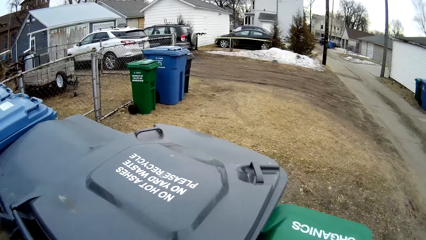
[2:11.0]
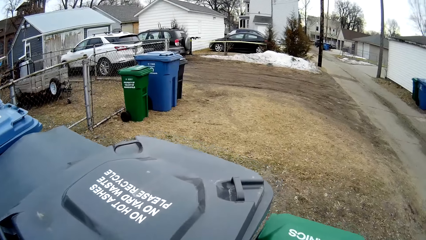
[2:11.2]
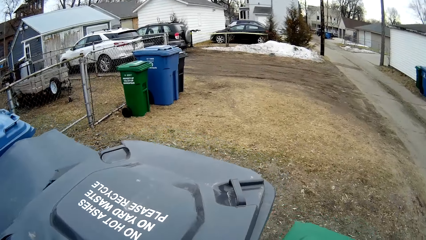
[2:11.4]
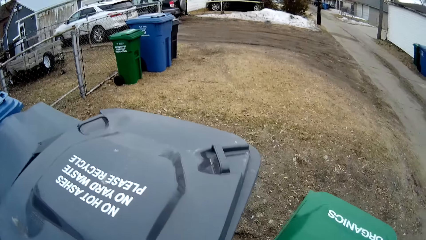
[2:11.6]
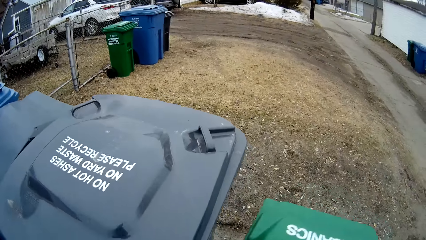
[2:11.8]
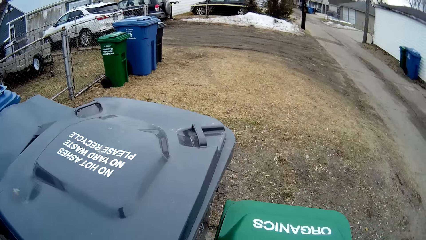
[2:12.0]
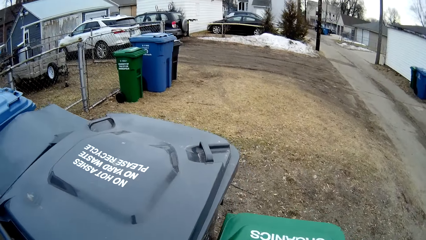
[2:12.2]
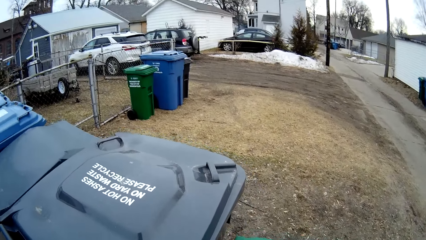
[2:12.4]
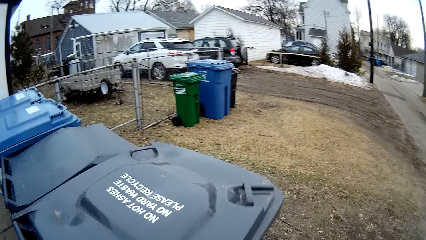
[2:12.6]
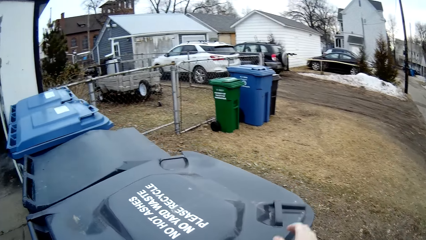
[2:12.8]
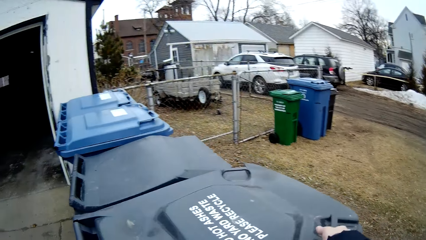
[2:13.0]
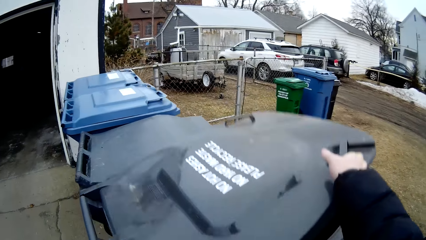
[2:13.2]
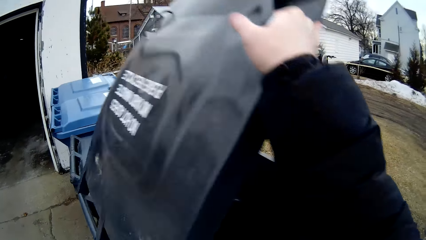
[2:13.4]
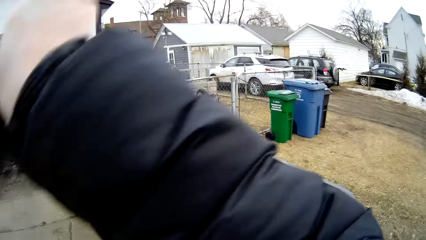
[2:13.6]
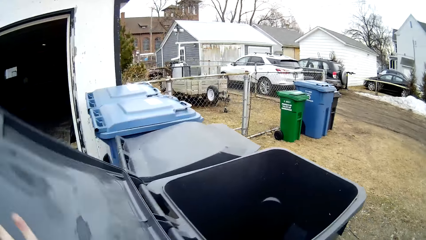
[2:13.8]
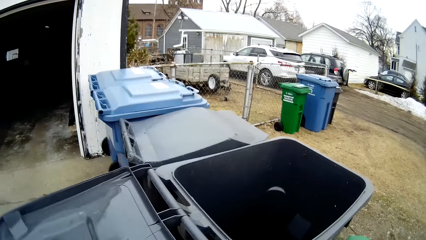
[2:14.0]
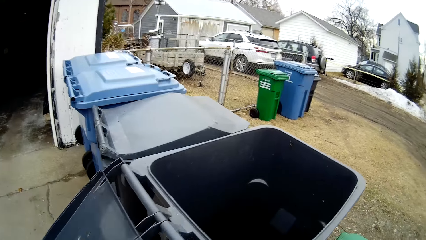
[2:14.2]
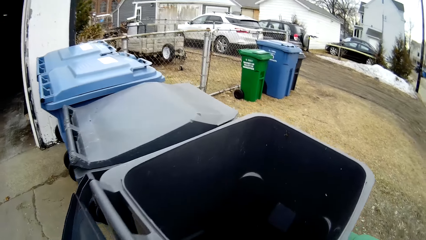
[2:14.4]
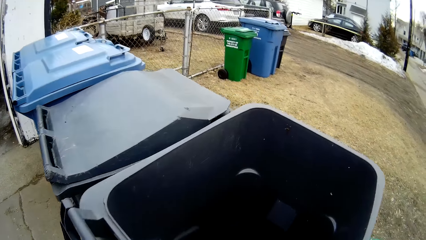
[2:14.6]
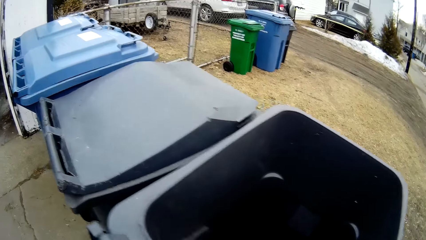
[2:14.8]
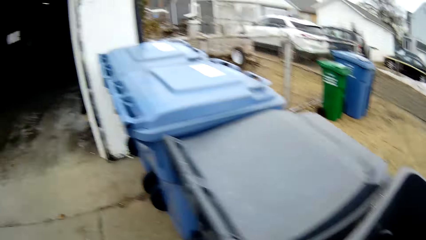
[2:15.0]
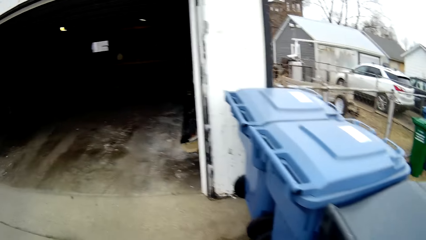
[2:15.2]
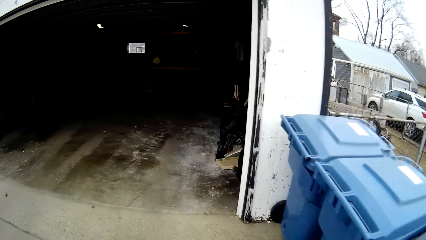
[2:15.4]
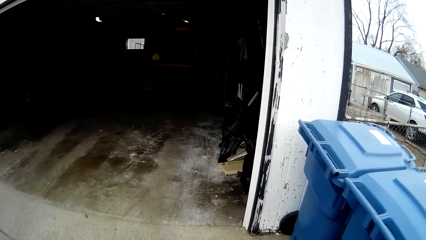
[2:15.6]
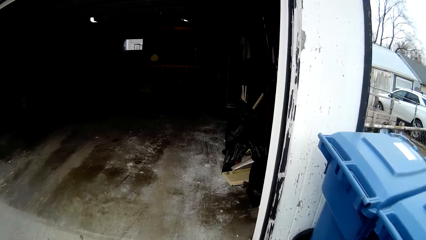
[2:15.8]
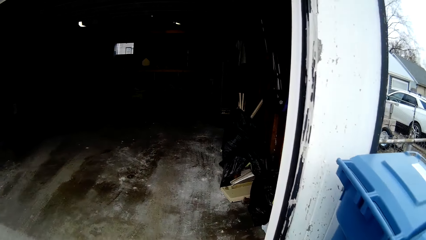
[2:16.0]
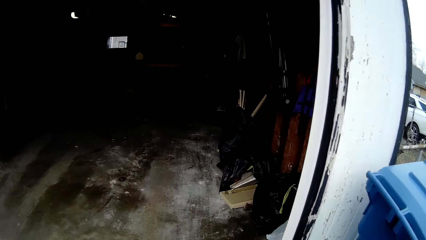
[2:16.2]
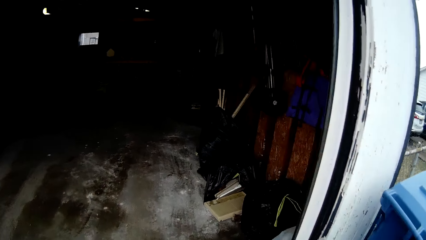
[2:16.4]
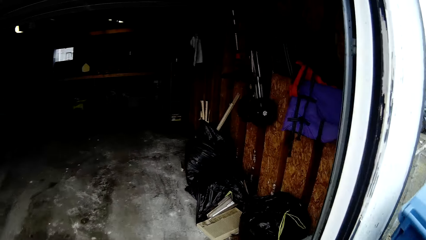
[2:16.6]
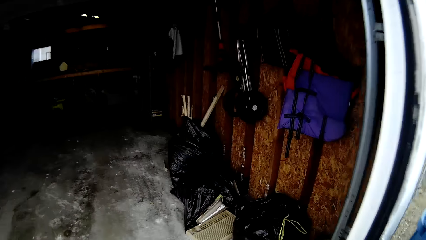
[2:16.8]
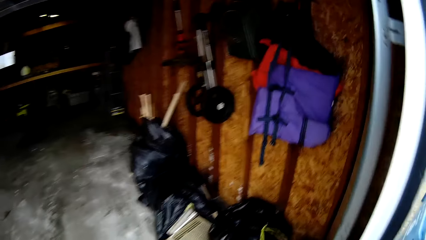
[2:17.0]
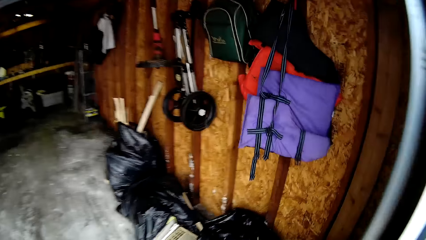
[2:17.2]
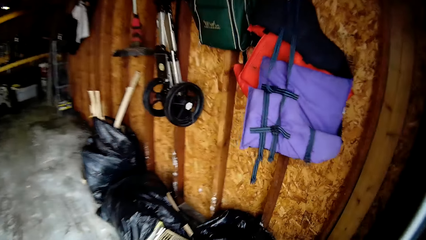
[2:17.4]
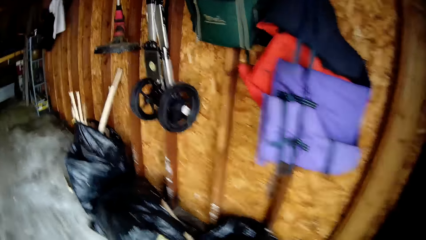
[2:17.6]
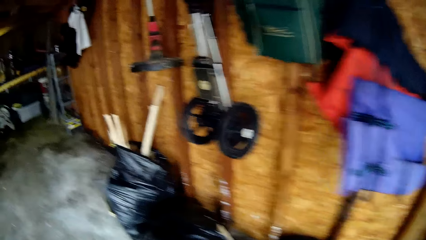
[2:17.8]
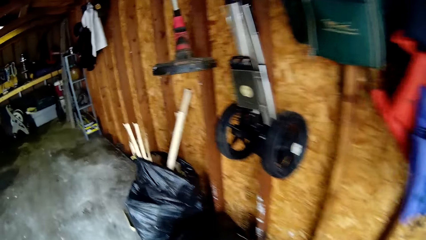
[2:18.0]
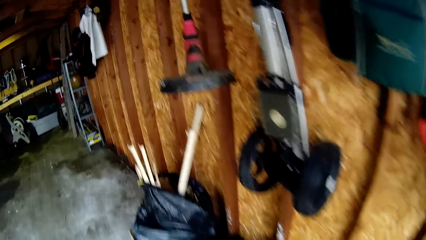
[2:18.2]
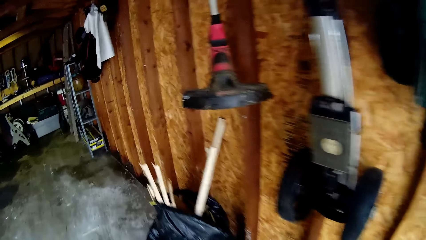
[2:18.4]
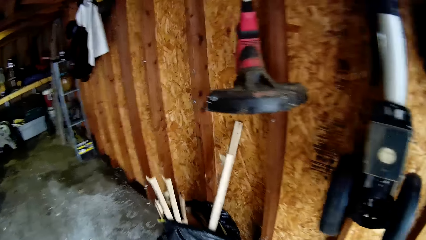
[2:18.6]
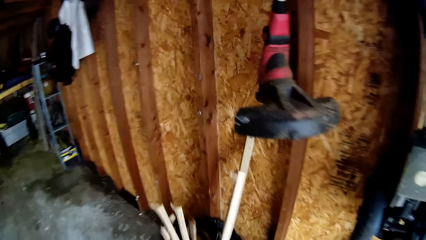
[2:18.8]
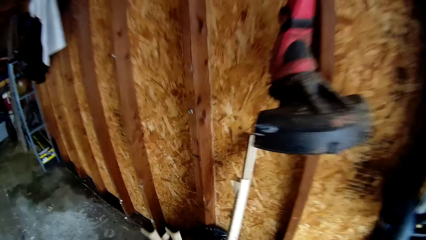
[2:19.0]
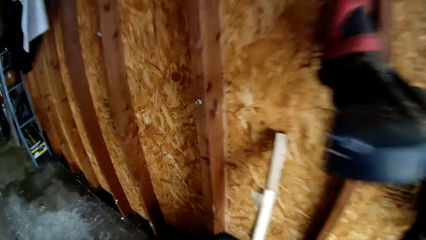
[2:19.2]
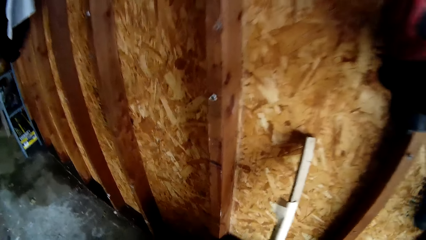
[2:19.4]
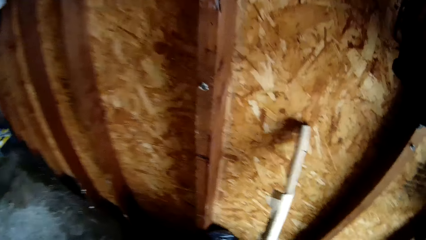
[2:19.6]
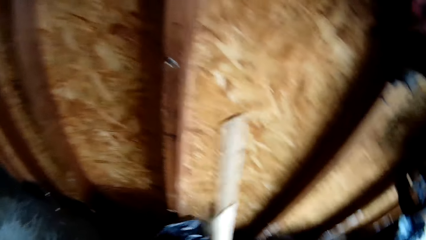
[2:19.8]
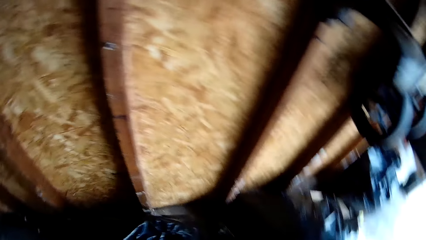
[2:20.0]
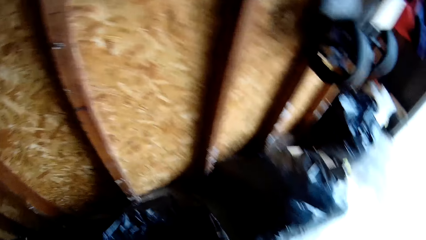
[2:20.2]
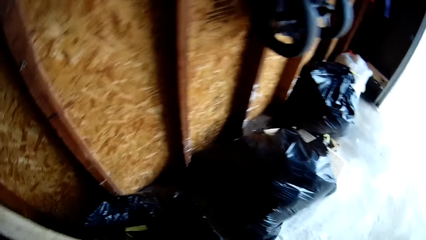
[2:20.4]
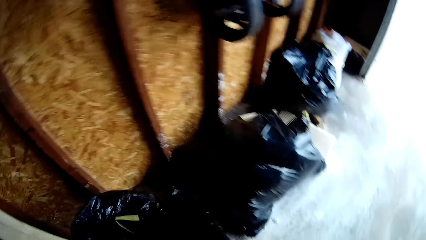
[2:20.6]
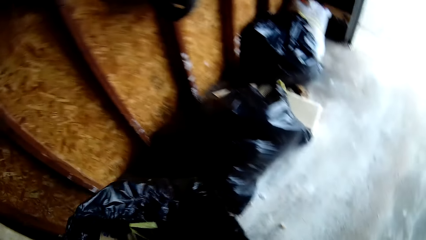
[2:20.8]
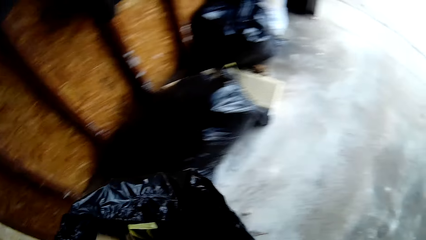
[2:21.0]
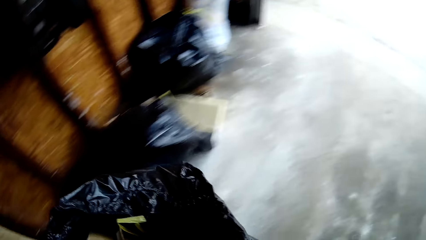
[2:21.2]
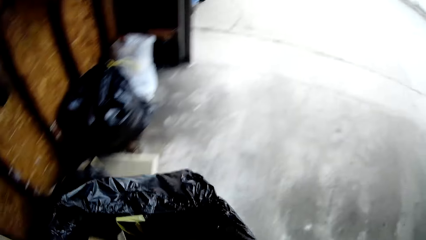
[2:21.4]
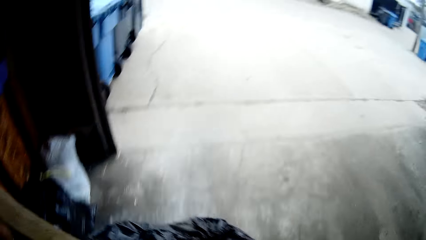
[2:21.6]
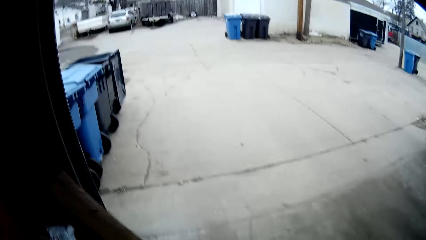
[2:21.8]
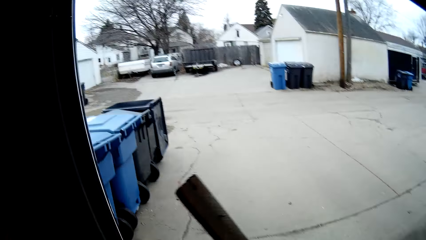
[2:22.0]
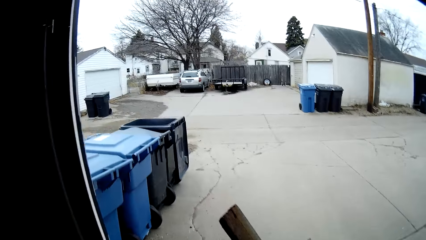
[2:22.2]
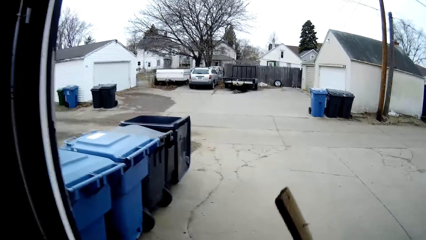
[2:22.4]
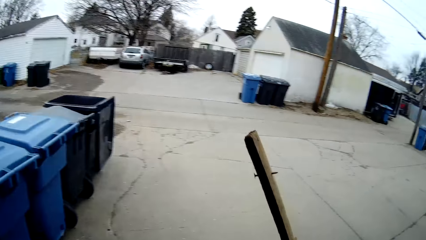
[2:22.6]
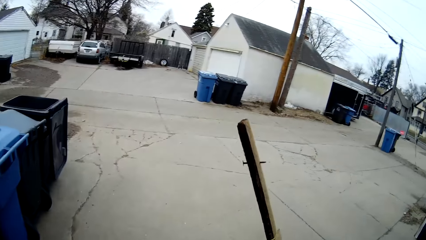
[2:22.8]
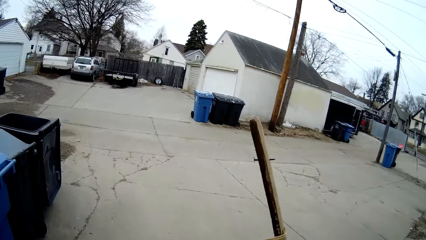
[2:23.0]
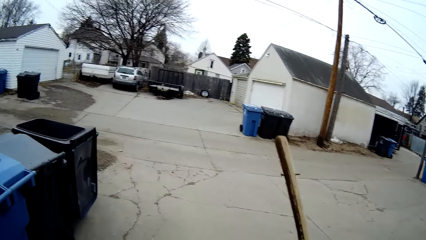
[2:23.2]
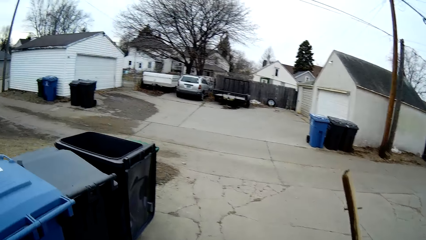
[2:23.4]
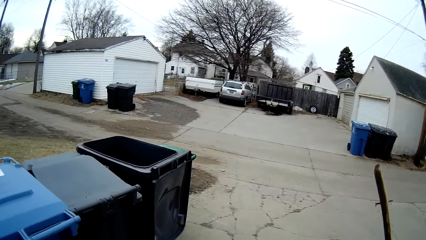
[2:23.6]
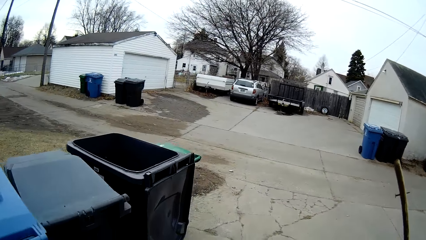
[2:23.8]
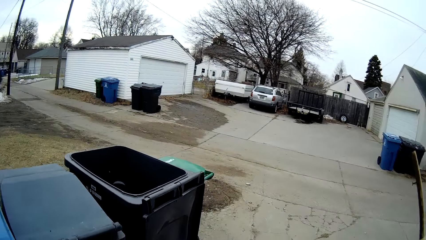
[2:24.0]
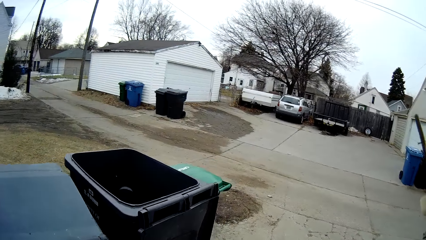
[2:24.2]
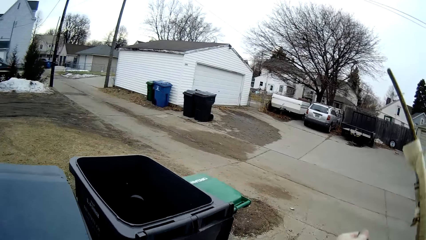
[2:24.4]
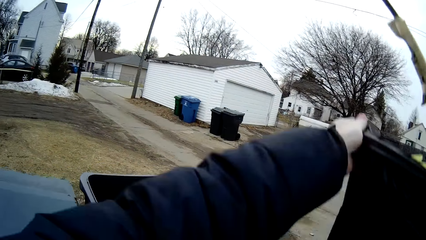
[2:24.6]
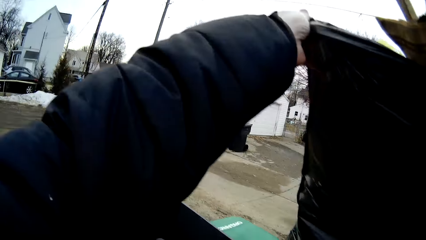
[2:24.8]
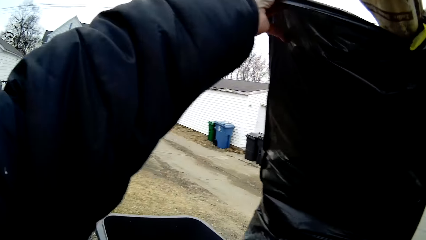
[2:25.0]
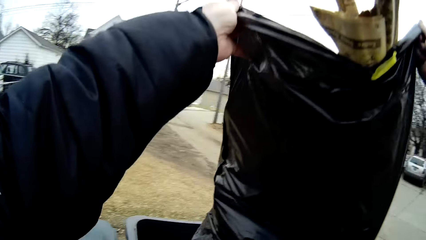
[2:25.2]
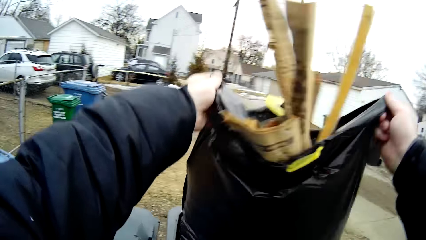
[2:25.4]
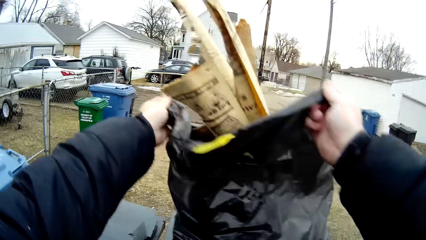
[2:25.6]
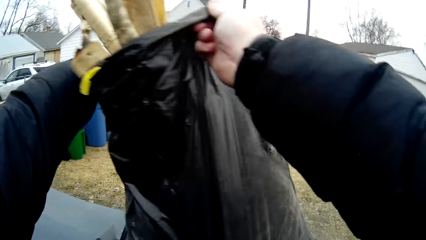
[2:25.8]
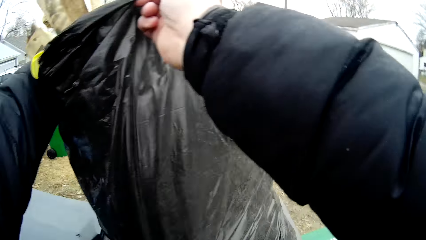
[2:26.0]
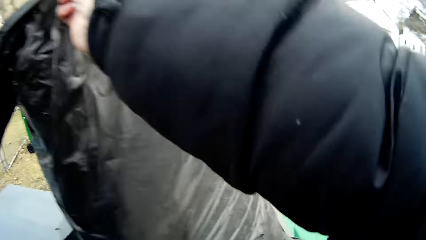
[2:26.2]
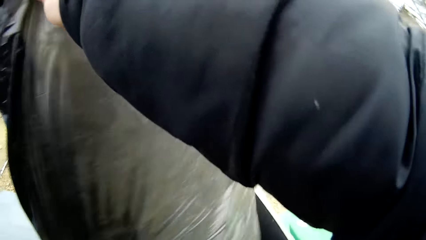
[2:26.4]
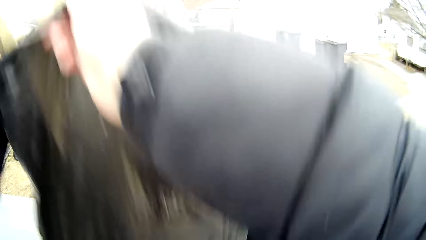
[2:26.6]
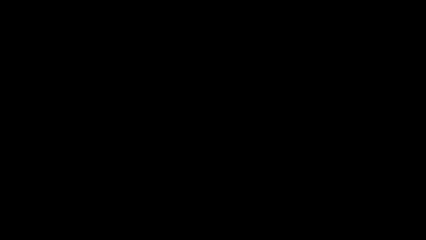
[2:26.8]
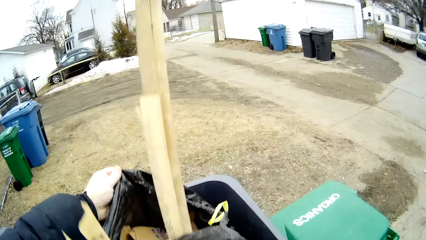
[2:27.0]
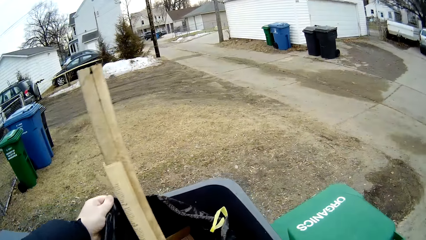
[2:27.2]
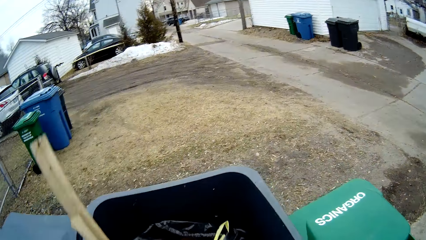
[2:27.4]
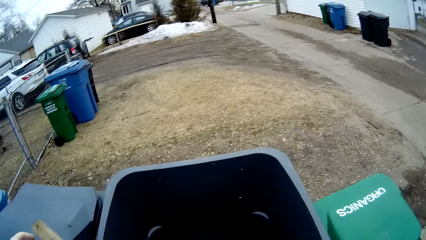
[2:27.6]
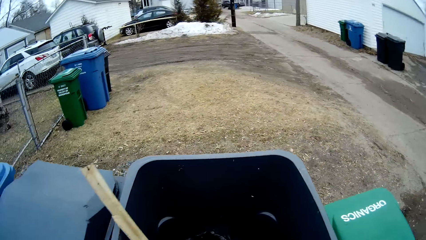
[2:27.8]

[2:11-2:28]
The camera wearer opens a dustbin. They walk to the garage. They pick up a black polythene bag with dirt. They walk towards dustbins outside the garage. They put the black polythene bag in the dustbin.
